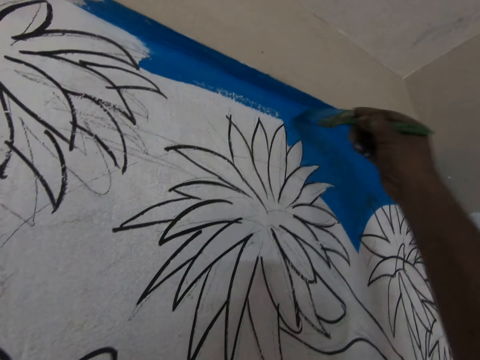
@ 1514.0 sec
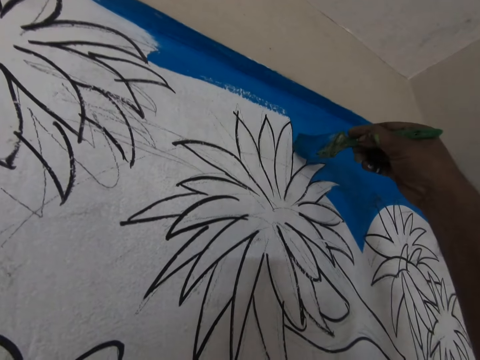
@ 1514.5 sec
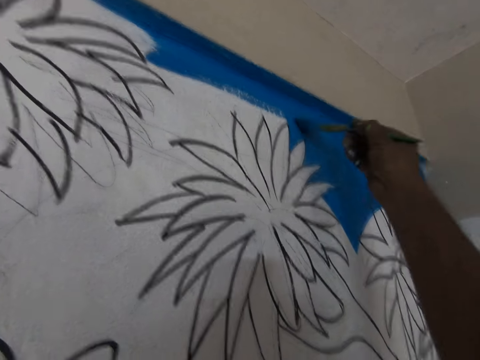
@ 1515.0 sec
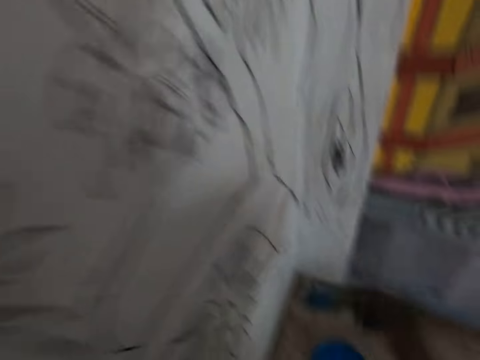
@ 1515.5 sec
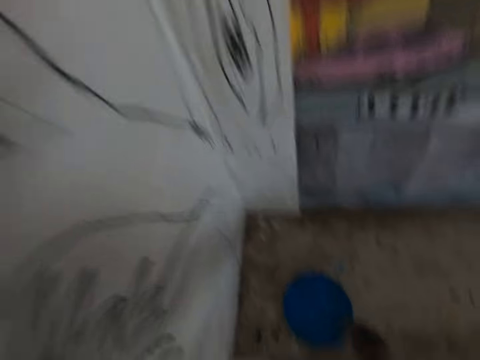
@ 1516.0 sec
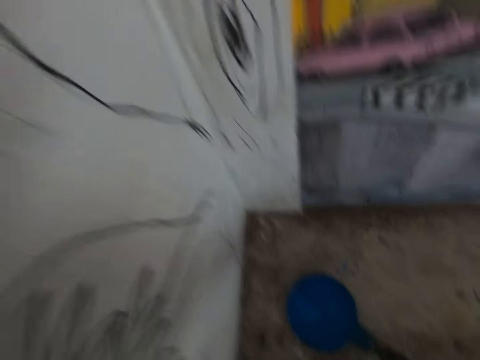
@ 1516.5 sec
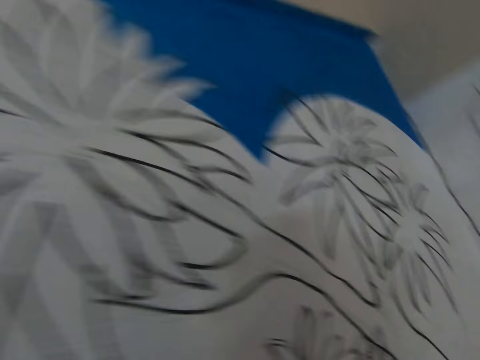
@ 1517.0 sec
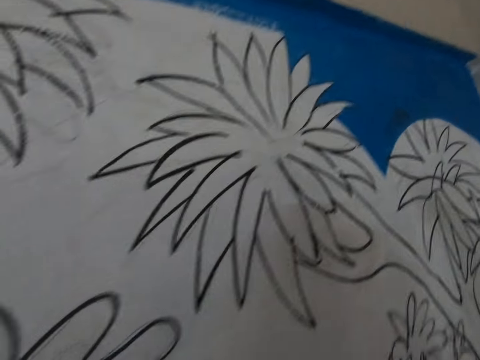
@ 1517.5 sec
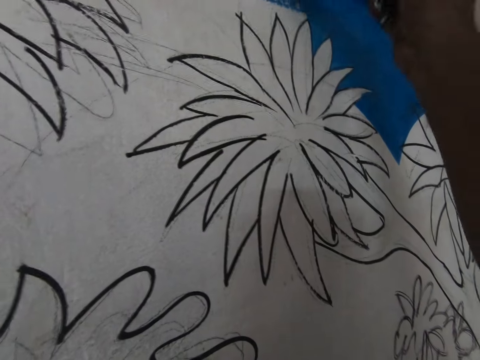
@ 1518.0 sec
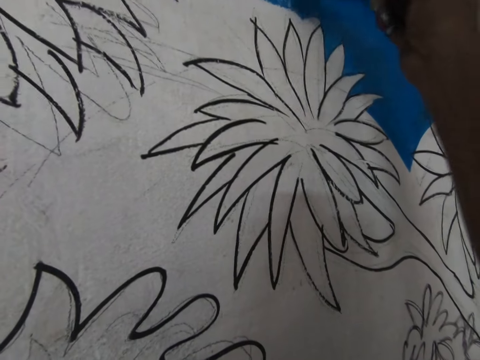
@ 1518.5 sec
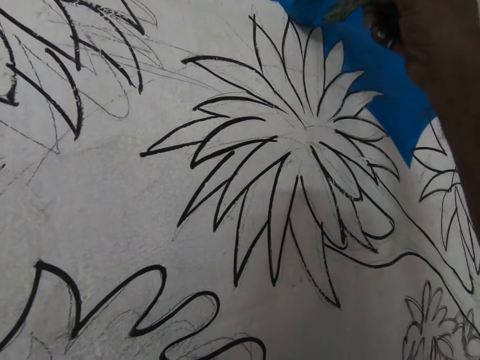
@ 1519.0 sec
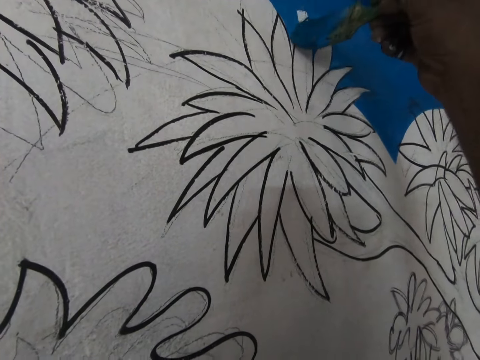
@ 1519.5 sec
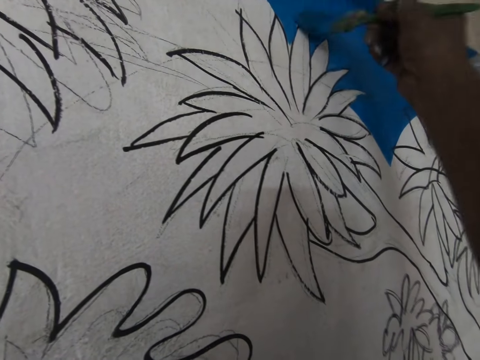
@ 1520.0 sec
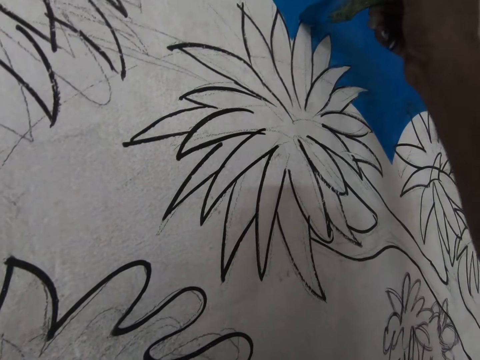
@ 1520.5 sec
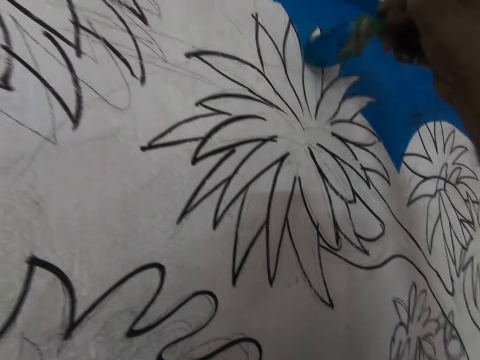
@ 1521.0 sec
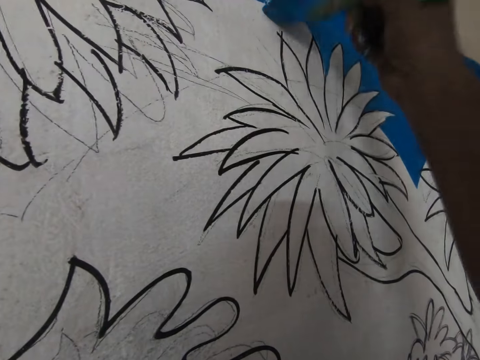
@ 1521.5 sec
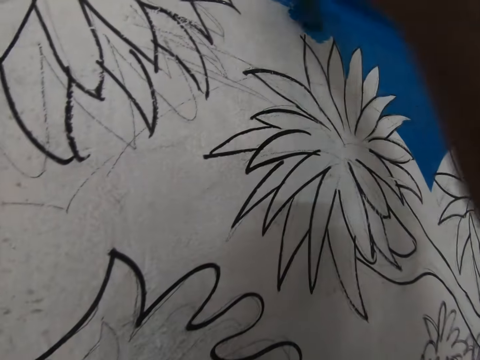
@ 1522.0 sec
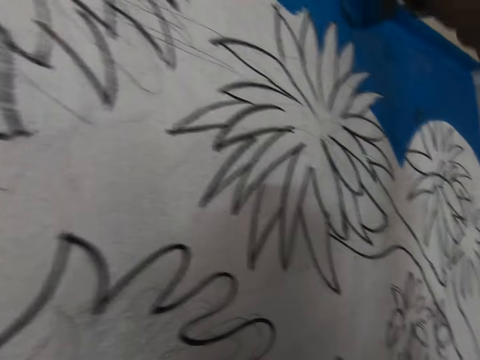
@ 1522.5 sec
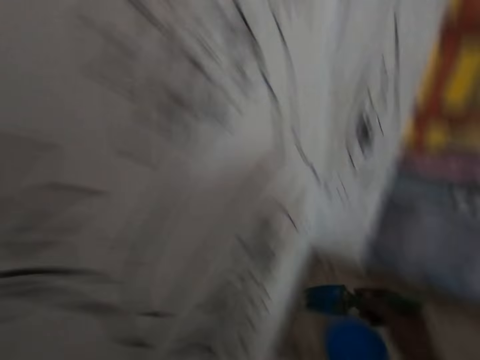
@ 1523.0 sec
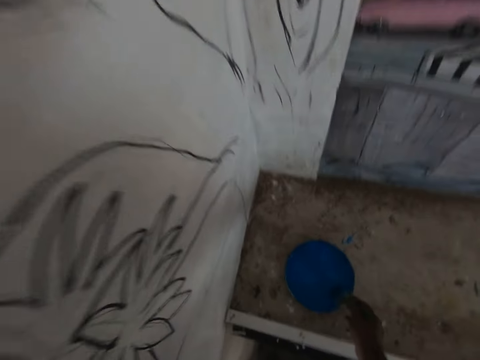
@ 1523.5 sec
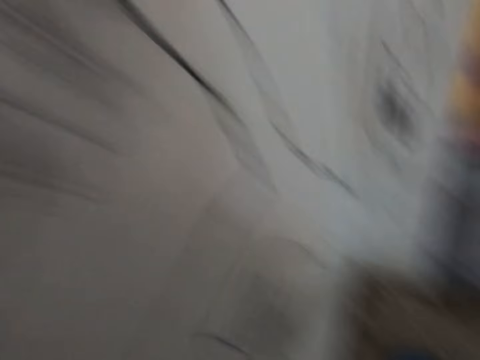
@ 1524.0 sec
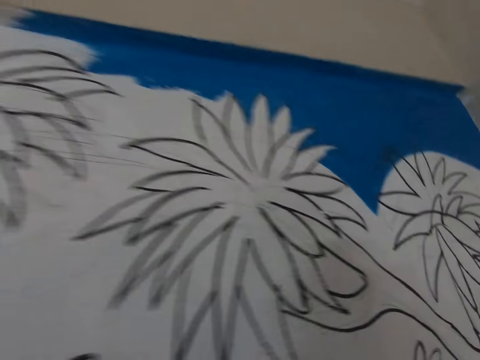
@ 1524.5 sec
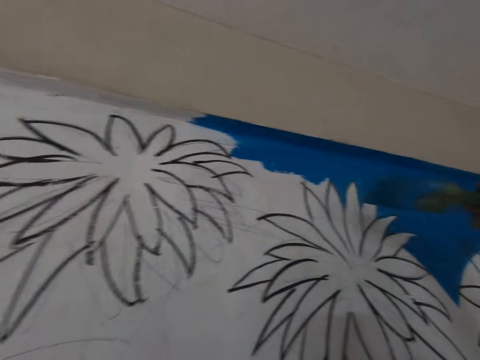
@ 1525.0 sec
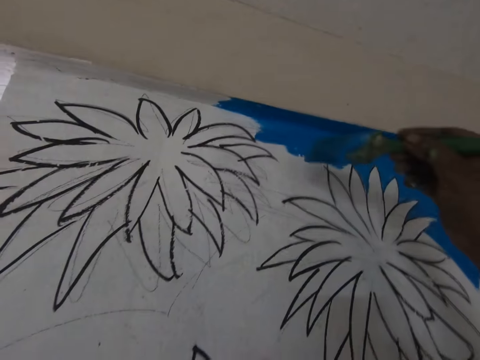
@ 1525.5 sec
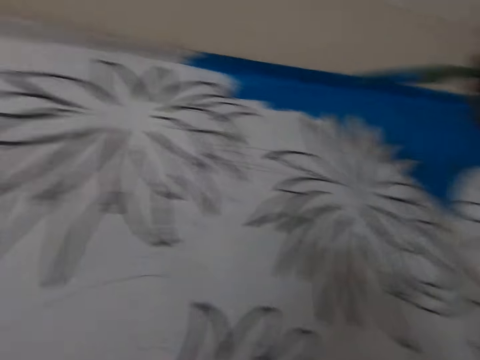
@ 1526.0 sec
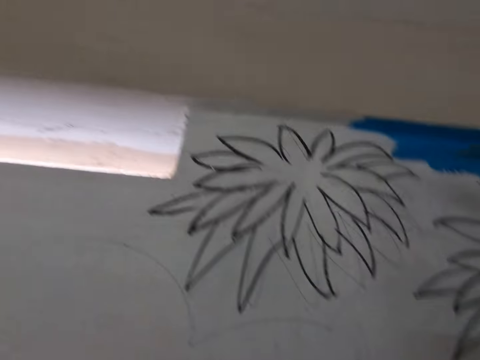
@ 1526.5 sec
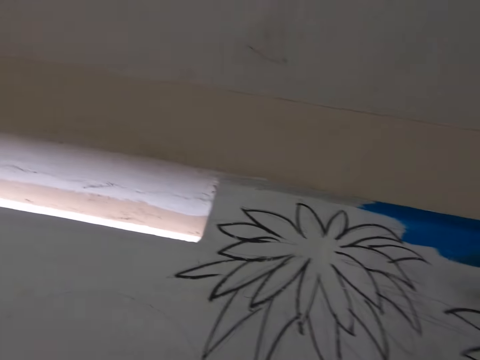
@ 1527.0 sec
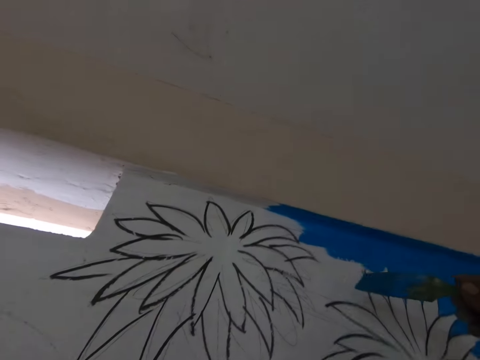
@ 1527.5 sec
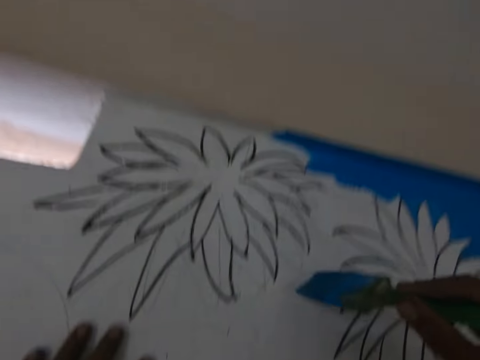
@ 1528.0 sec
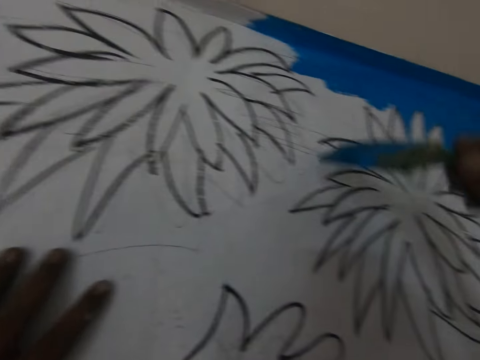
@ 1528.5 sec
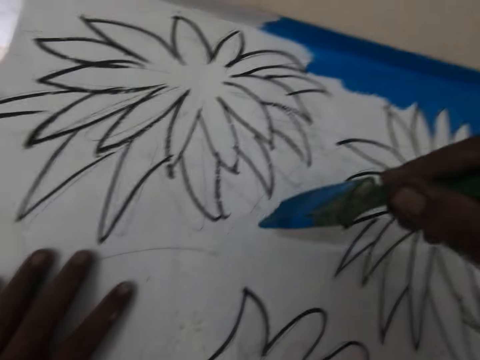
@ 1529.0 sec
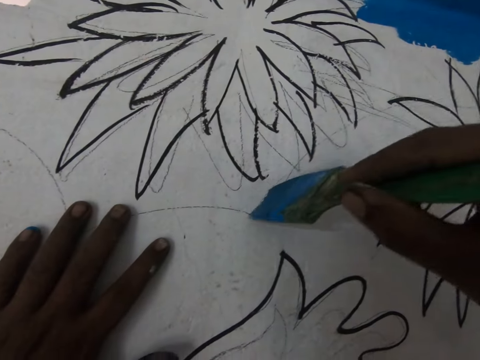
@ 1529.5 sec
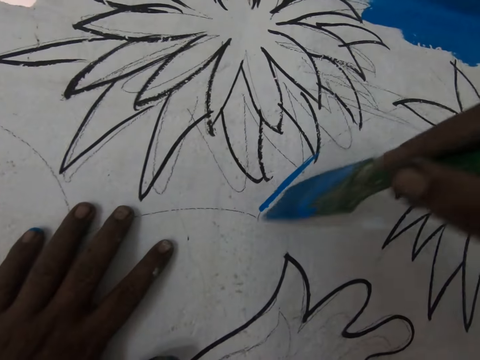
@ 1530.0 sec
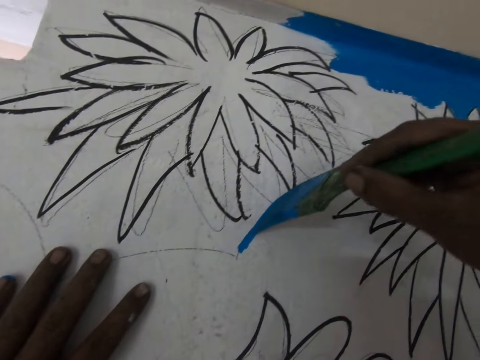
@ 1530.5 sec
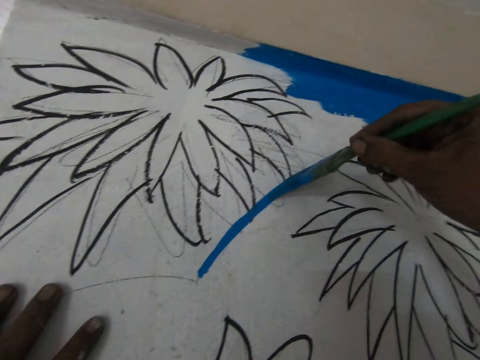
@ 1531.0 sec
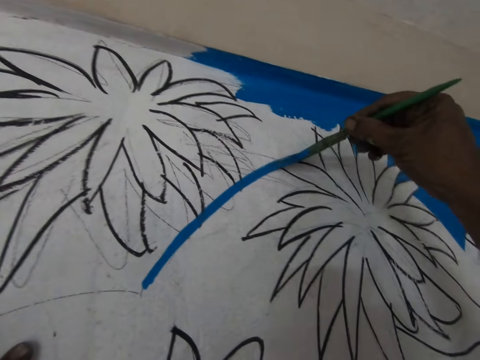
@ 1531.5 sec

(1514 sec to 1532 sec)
The camera wearer dips a paint brush in the paint can. They paint a drawing on the wall with the brush. They dip the paint brush in the paint can. They paint the drawing on the wall. They paint the wall with the brush.

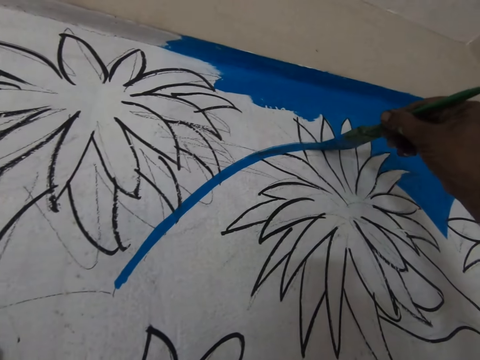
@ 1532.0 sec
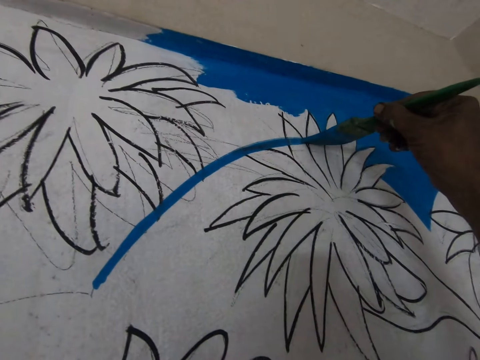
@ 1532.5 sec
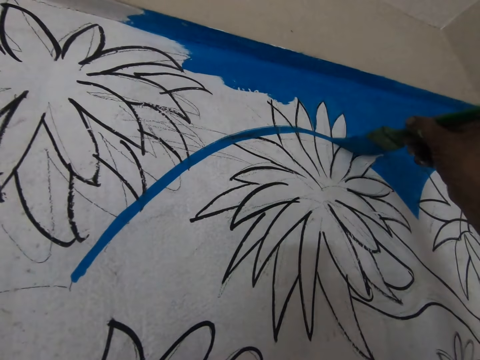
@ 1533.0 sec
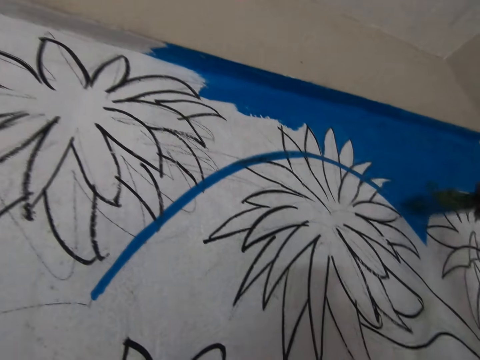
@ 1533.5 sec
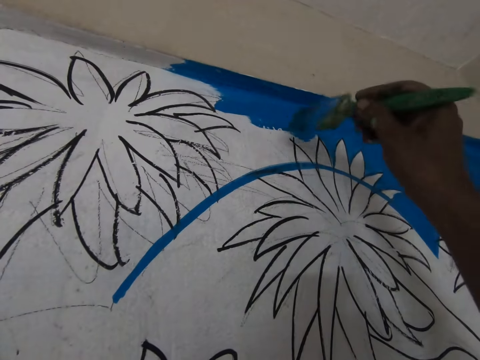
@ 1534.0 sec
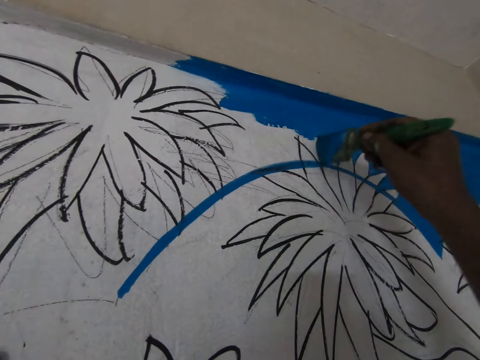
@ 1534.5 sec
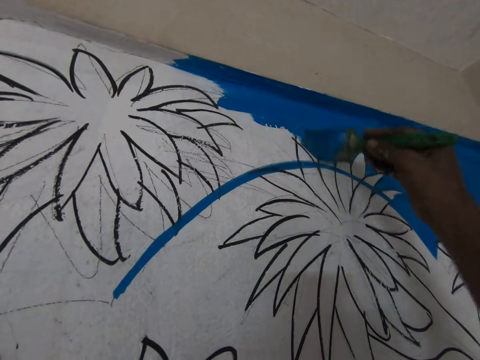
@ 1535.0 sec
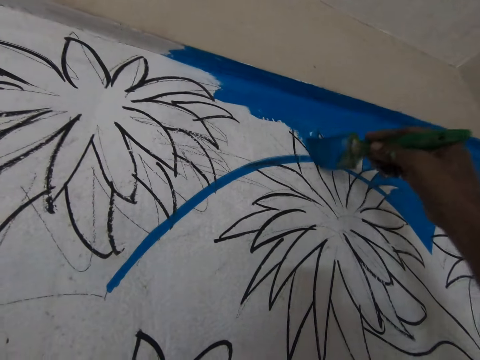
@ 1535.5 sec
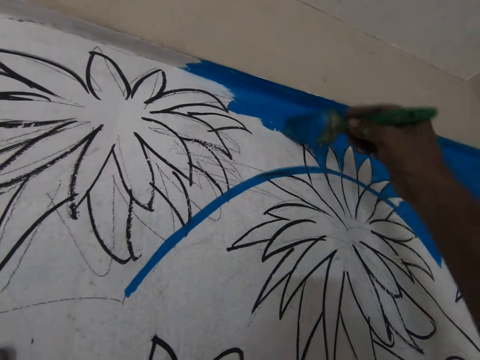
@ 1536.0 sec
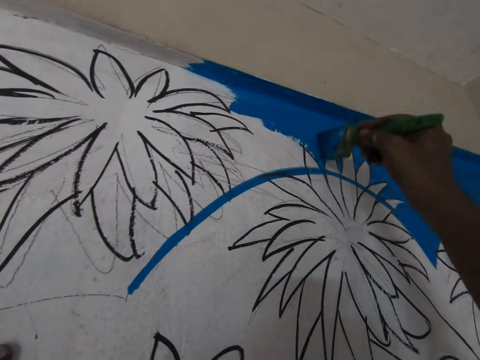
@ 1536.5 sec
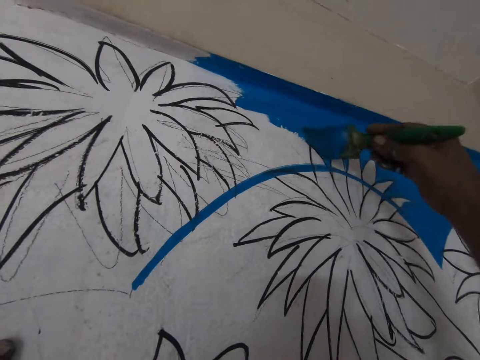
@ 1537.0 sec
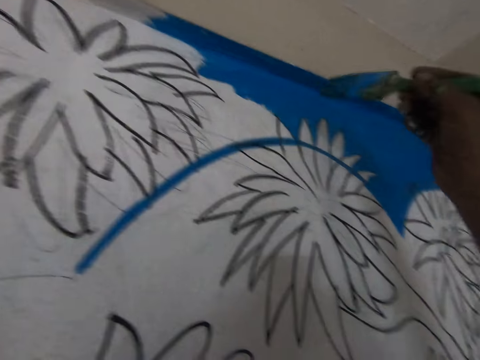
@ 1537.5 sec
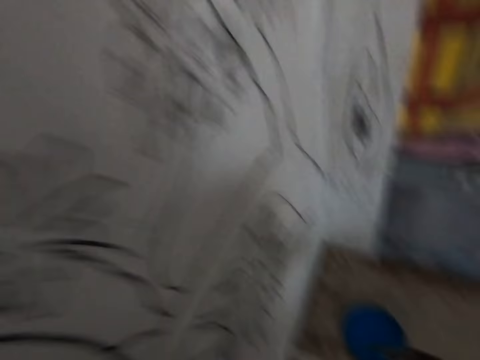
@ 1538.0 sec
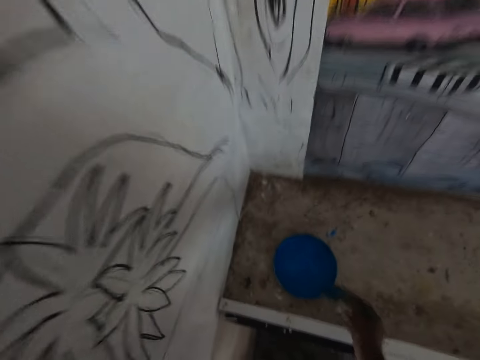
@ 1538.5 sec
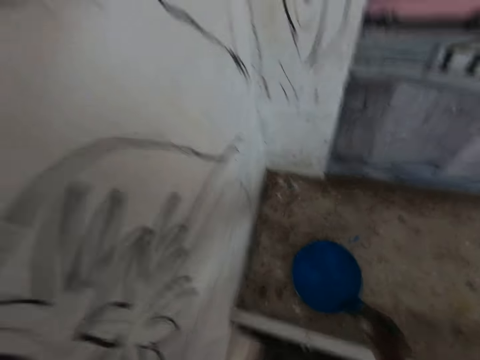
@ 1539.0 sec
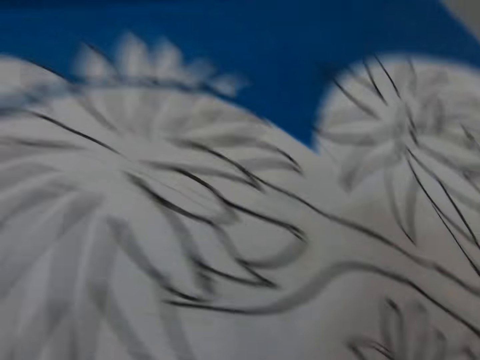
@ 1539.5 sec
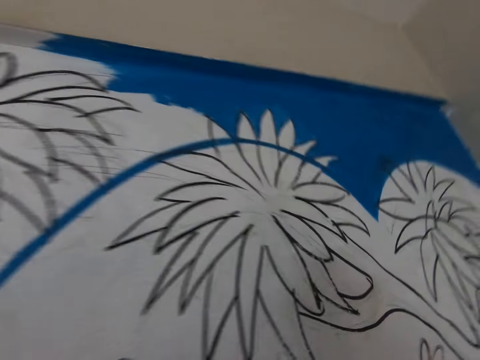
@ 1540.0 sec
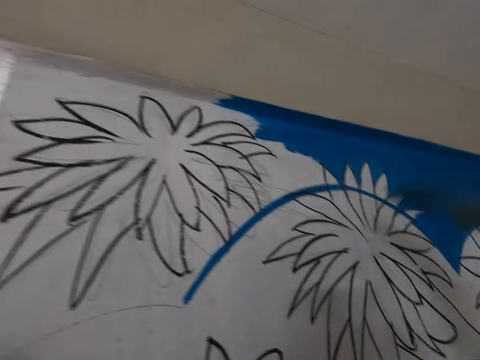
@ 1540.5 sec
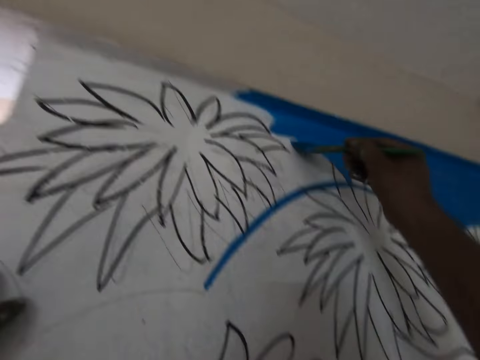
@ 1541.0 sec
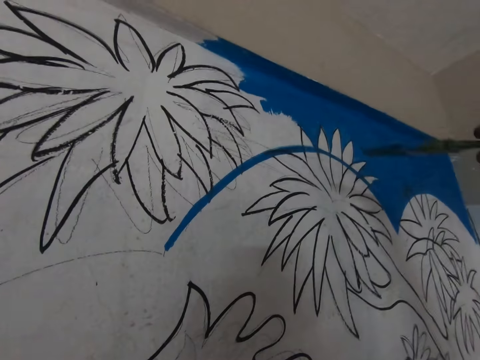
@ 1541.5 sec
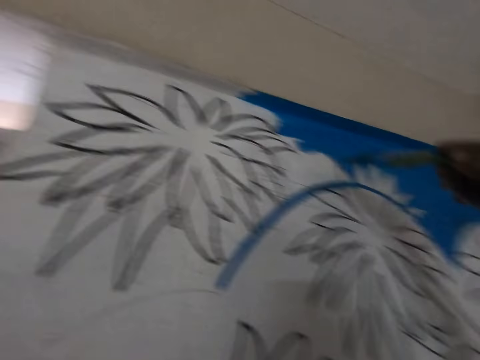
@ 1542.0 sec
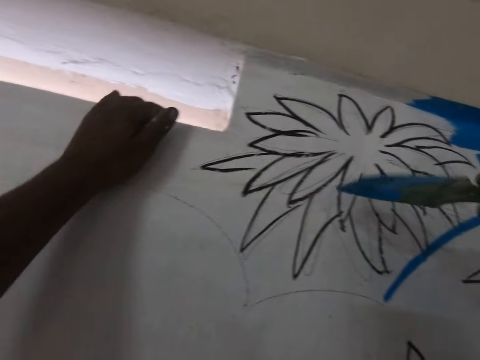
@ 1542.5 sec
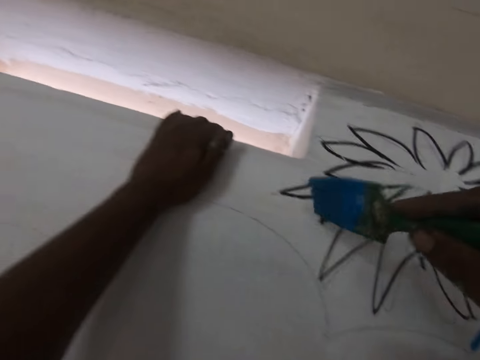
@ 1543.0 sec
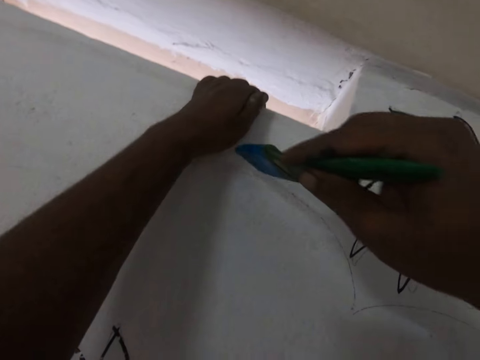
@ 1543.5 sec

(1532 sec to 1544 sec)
The camera wearer dips a paint brush in the paint can. They paint a drawing on the wall with the brush.
